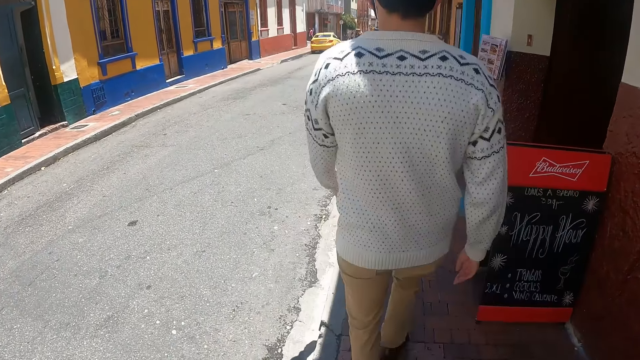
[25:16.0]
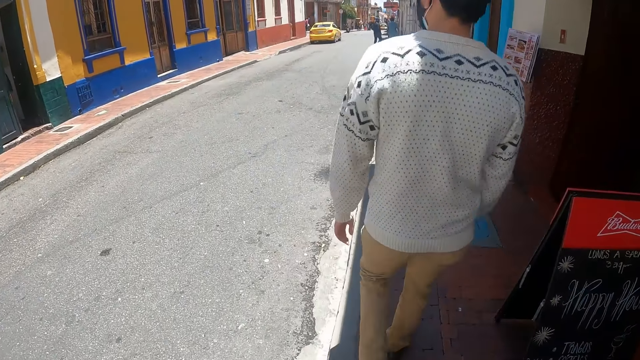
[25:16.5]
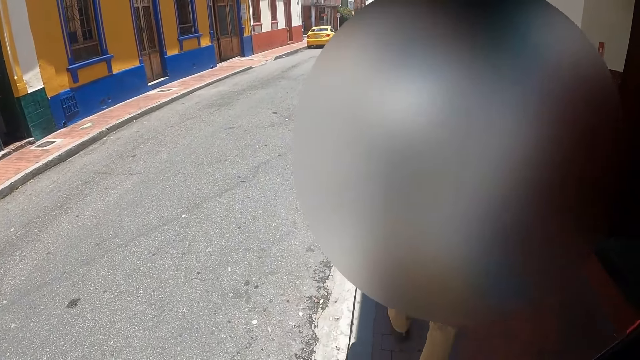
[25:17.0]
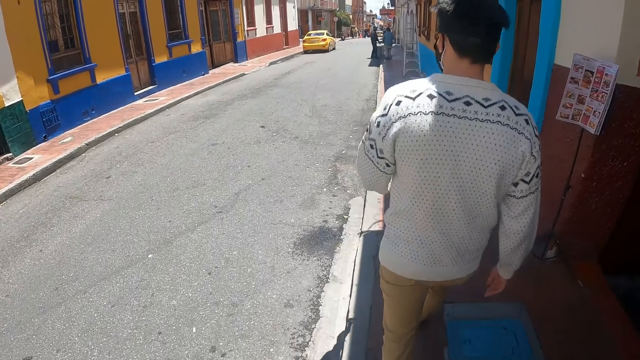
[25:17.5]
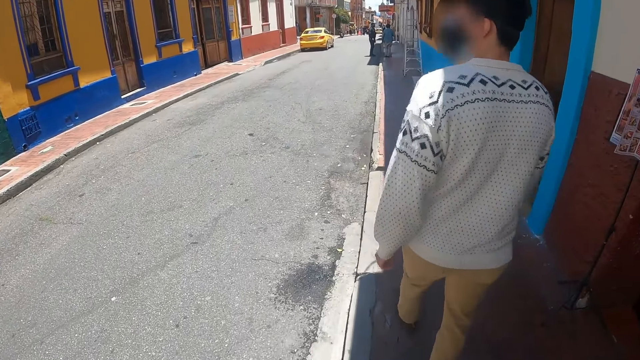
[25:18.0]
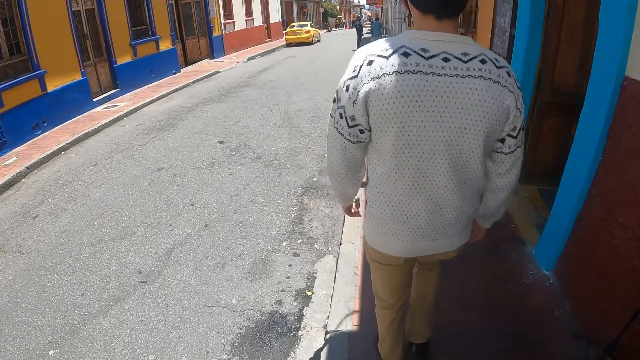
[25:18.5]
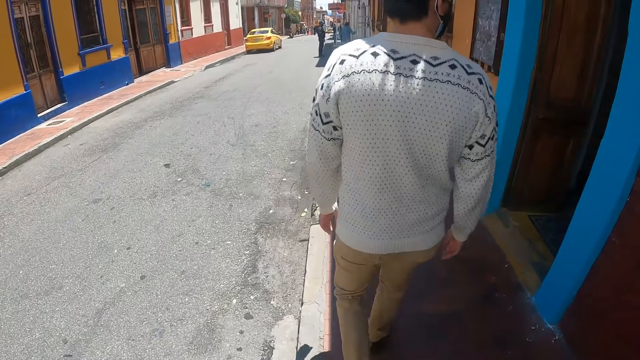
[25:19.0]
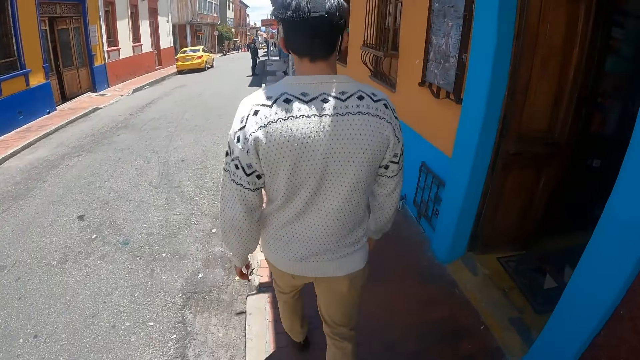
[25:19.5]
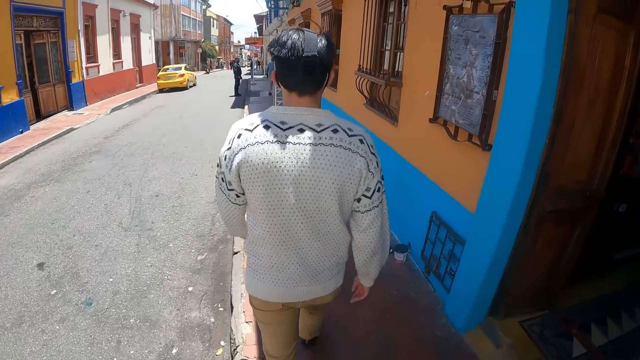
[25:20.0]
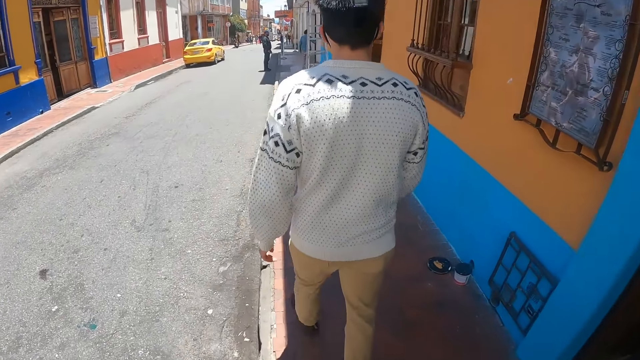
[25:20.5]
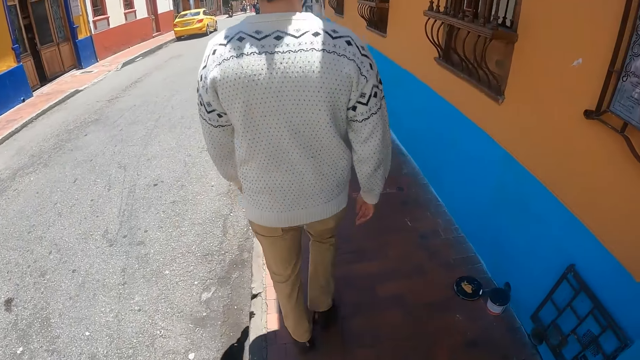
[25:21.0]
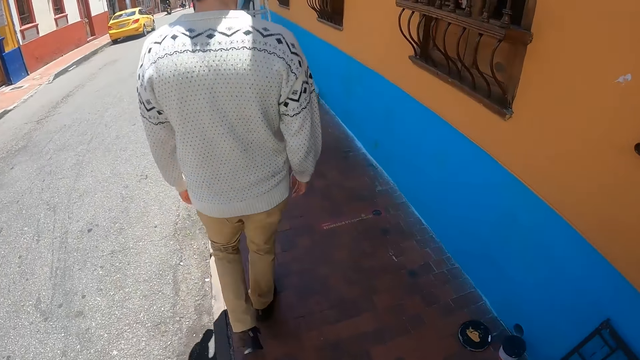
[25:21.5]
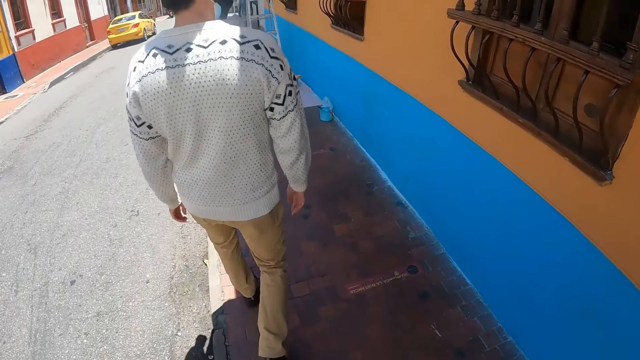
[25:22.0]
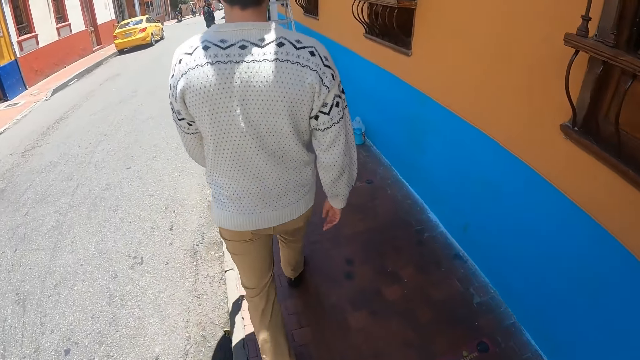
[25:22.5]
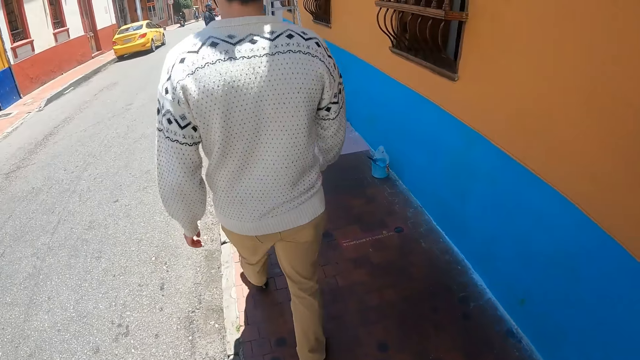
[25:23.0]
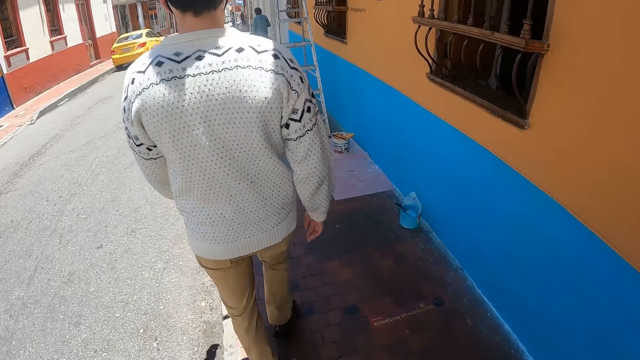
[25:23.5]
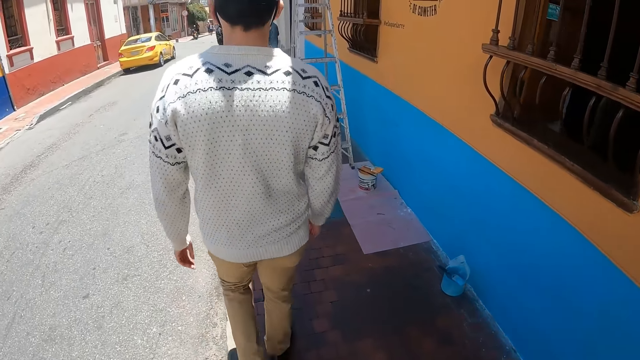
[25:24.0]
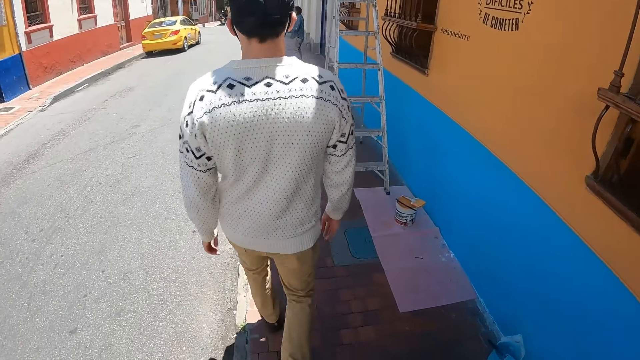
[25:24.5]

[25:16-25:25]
The camera wearer walks behind a man.

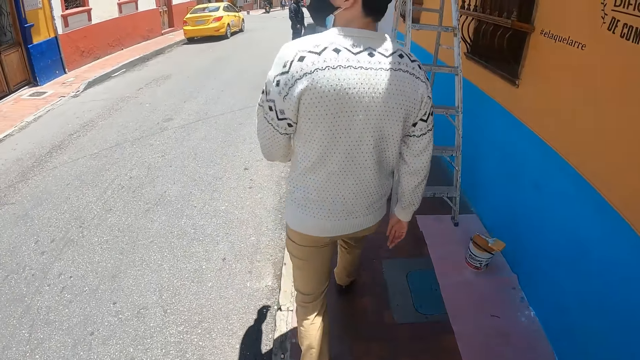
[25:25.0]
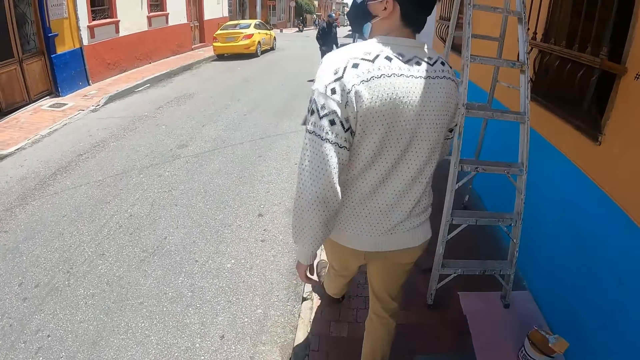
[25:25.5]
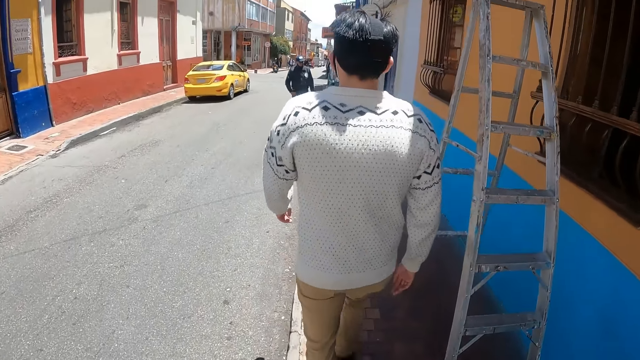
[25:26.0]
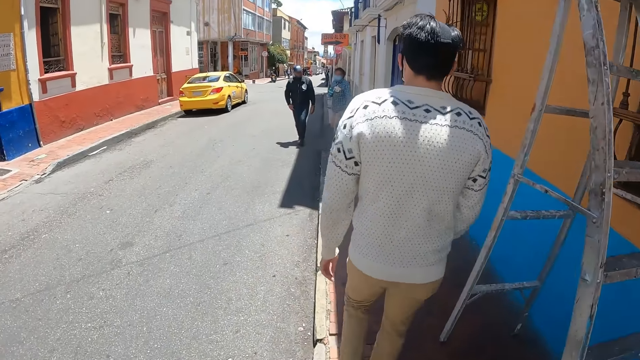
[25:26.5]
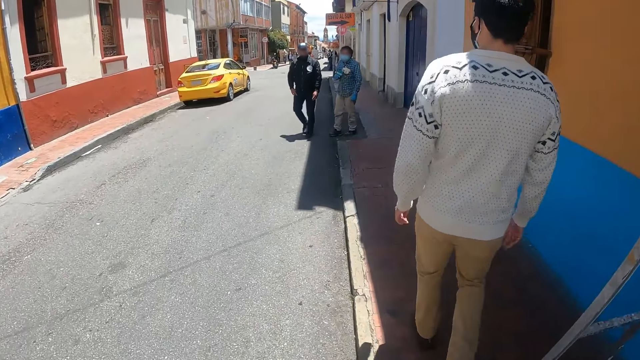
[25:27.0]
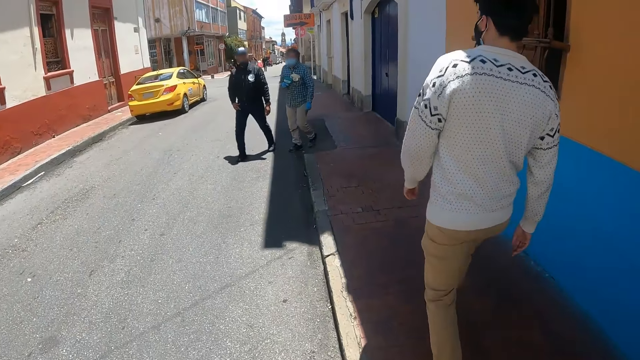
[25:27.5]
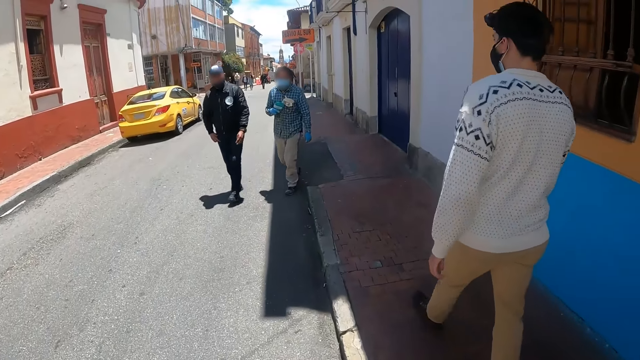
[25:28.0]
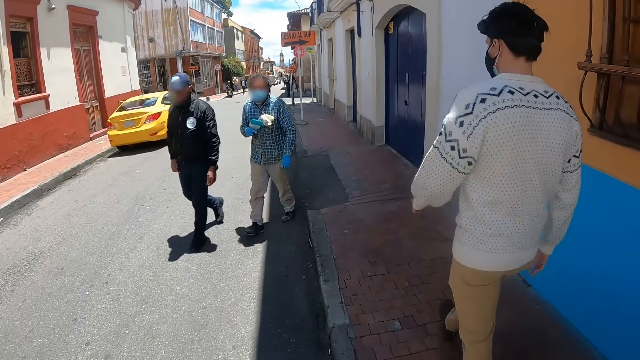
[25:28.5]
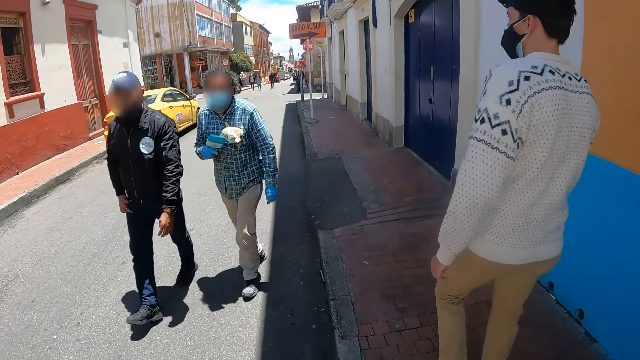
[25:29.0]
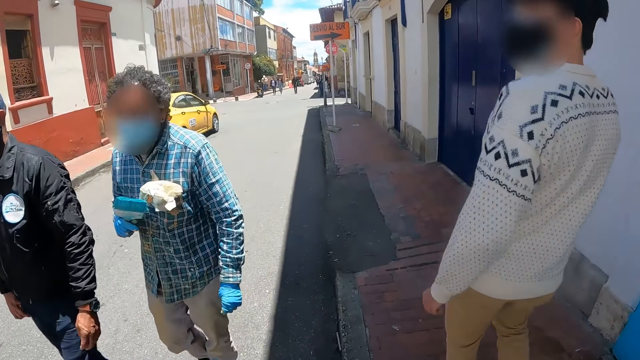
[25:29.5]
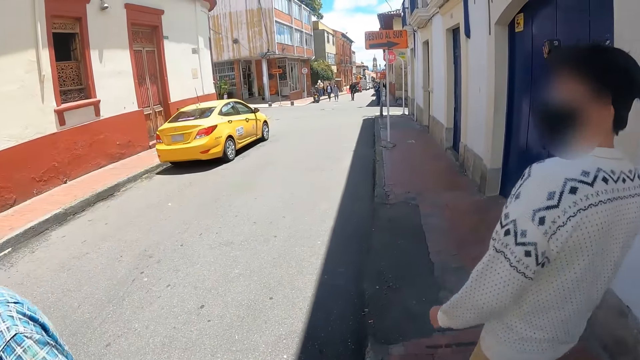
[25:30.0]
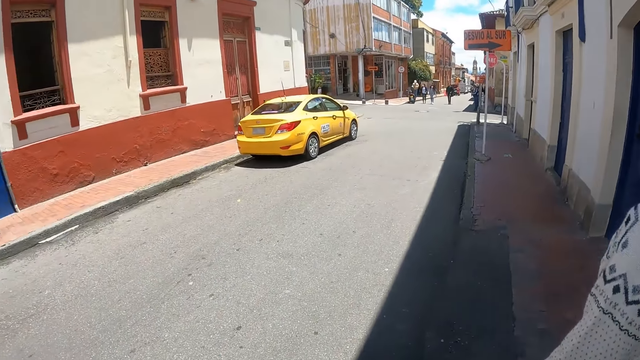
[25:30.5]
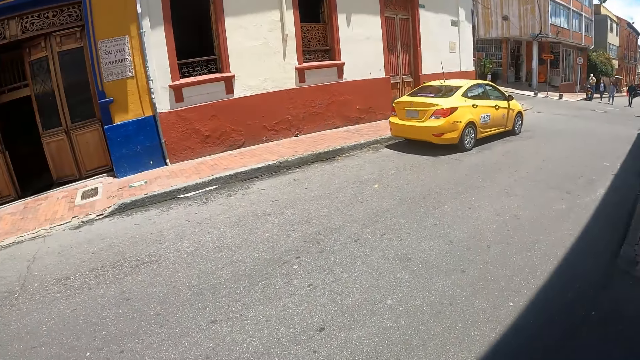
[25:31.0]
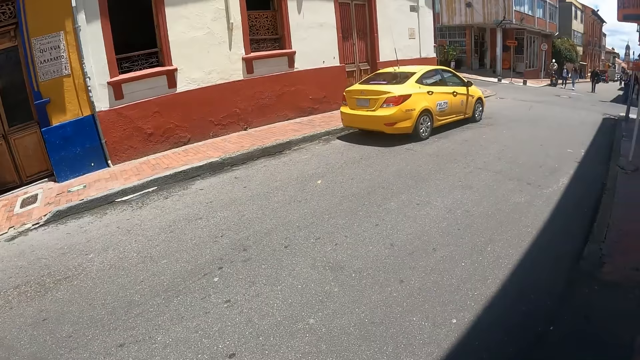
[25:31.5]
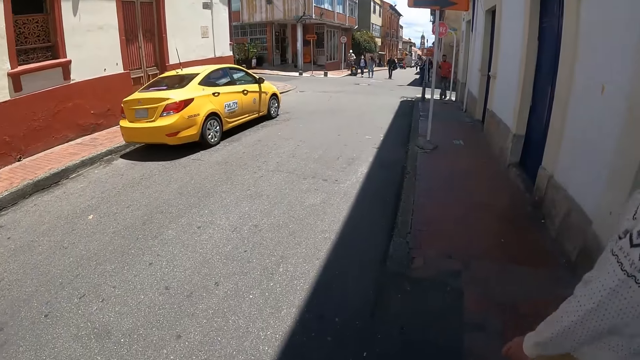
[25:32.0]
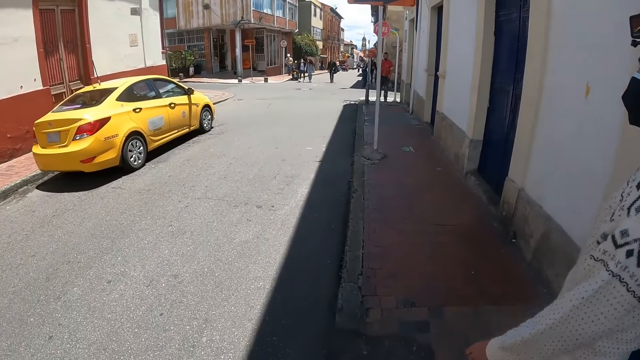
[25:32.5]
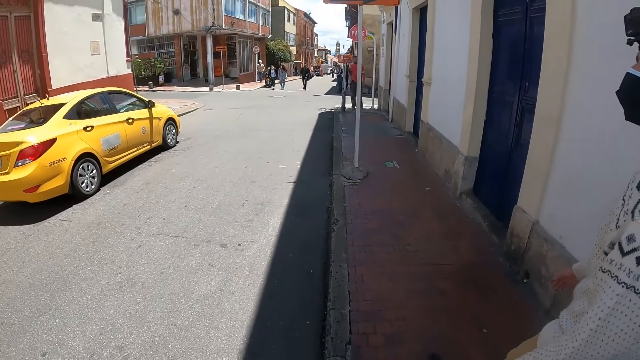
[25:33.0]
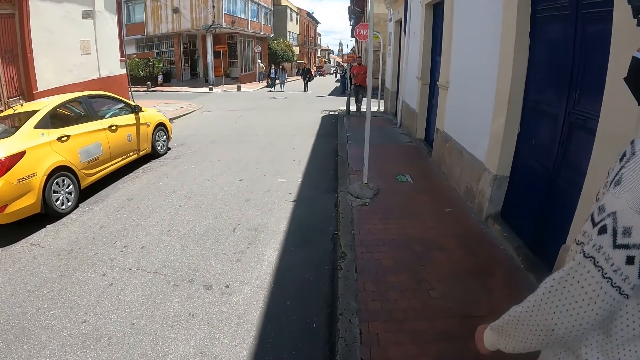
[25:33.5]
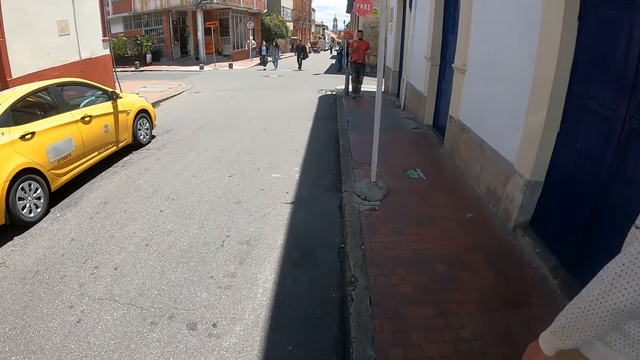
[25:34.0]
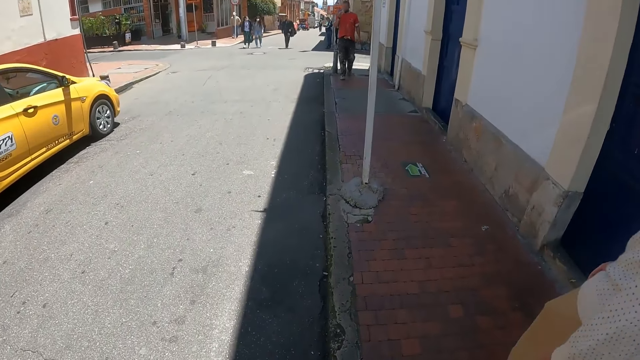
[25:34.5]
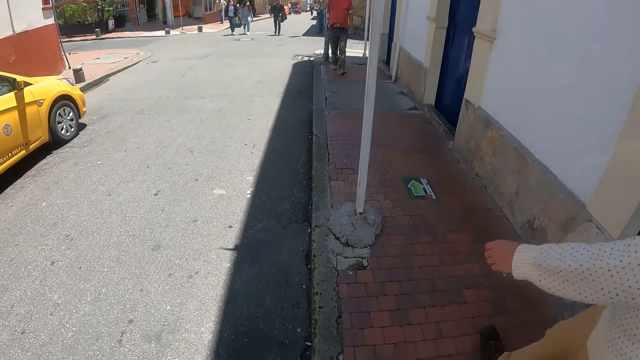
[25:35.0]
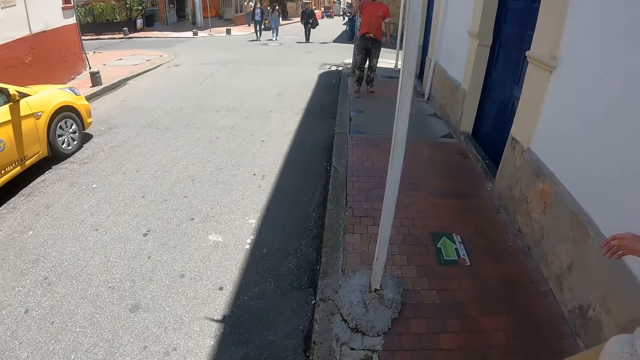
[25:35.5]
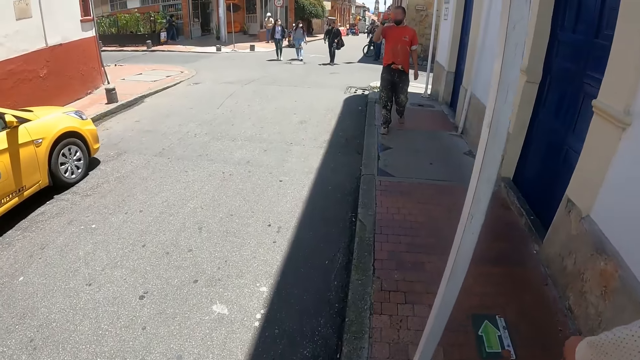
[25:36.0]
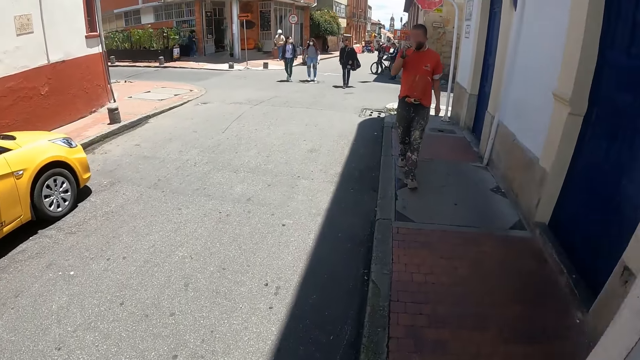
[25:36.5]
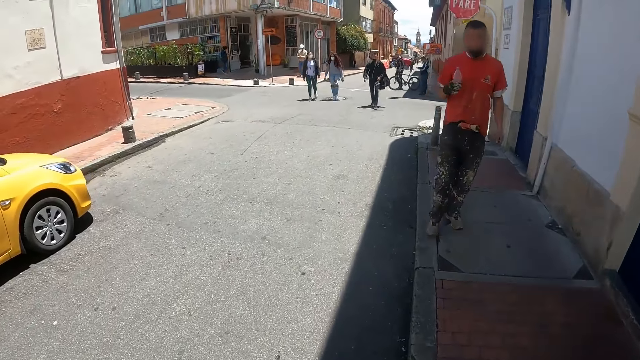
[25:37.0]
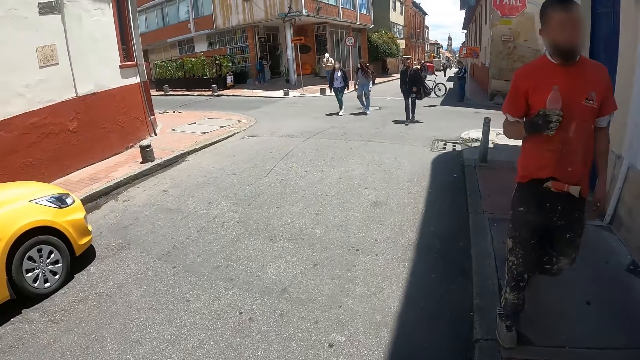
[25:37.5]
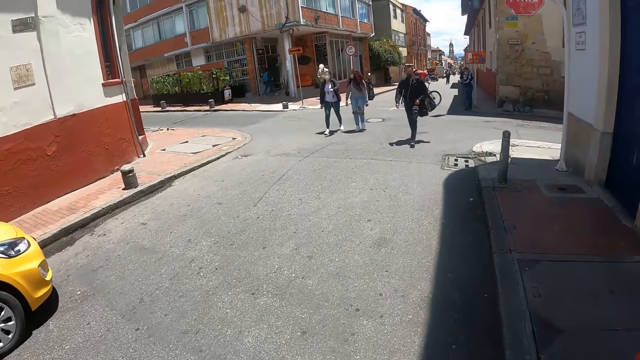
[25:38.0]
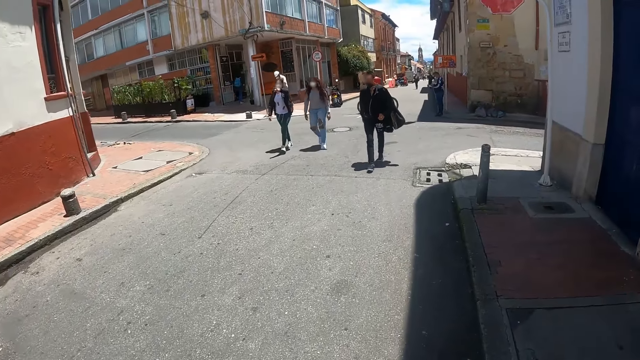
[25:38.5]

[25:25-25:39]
The camera wearer looks at a ladder. They walk on a pedestrian walkway. They look at a pedestrian. They look at a road. A man moves a hand. The camera wearer looks around. They look at a parked car. The man moves a hand. The camera wearer walks on the pedestrian walkway.
